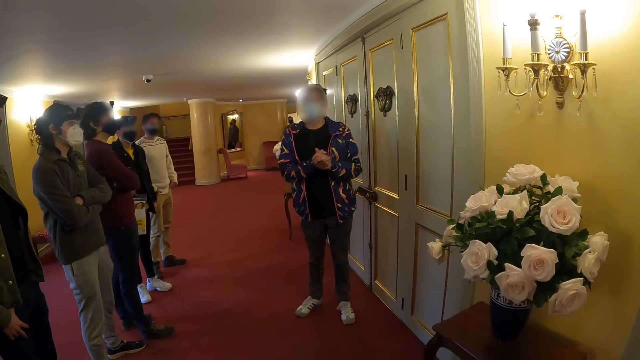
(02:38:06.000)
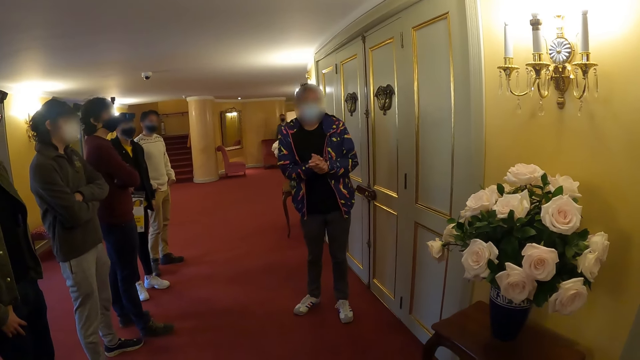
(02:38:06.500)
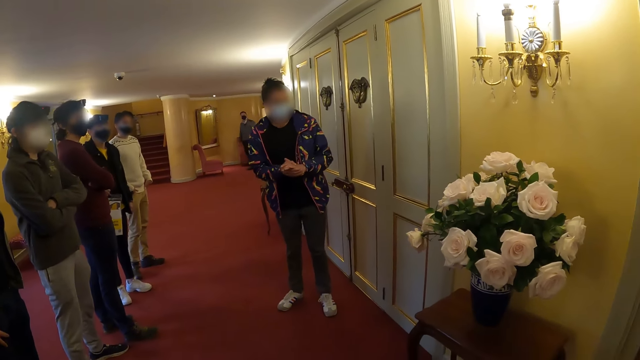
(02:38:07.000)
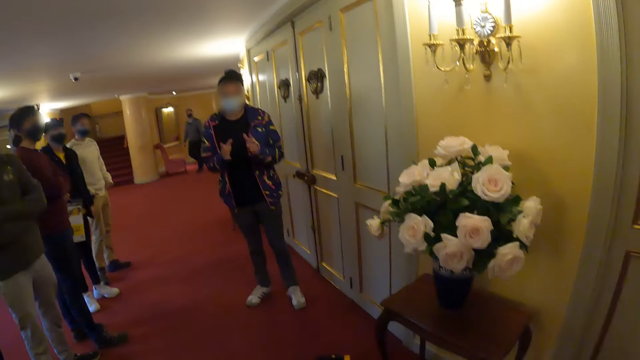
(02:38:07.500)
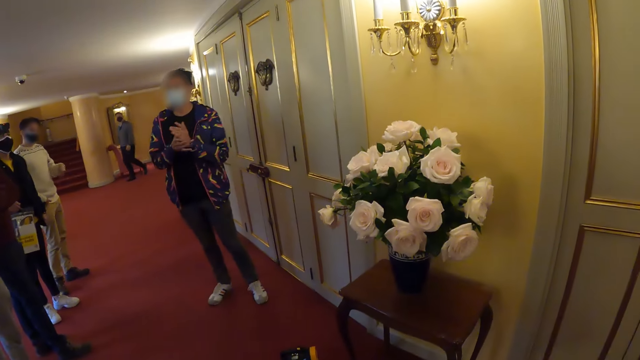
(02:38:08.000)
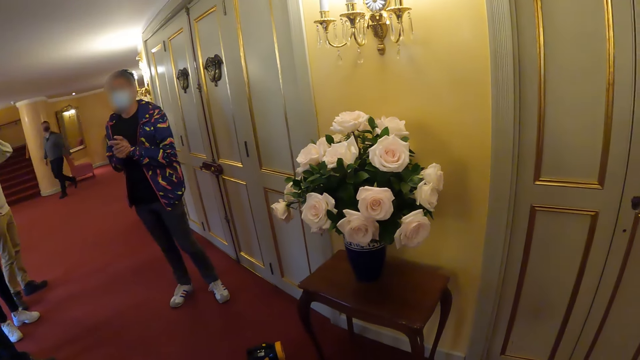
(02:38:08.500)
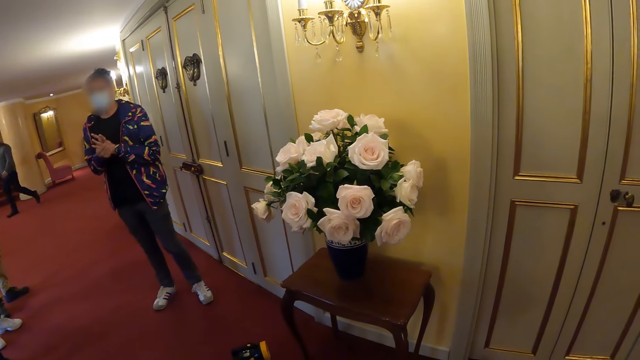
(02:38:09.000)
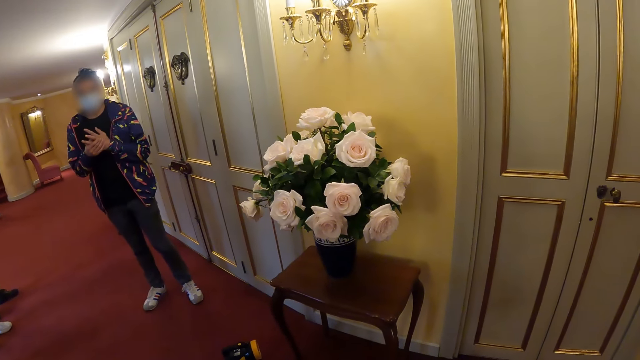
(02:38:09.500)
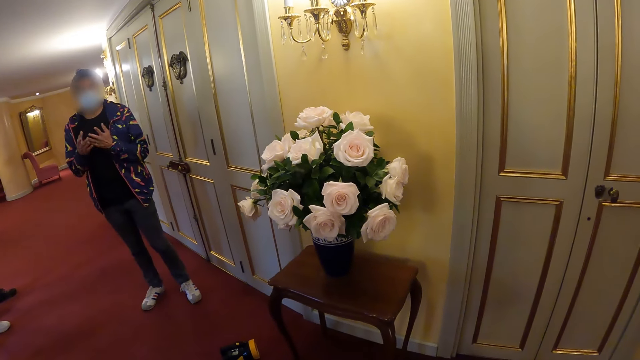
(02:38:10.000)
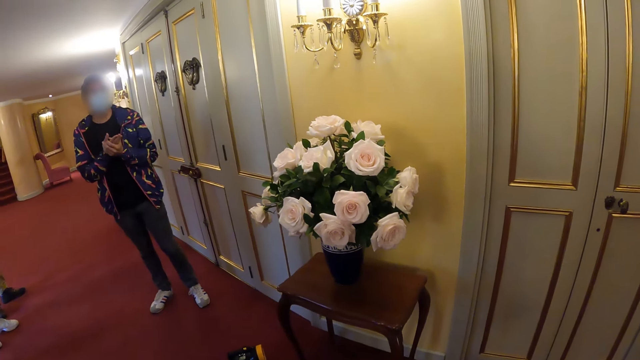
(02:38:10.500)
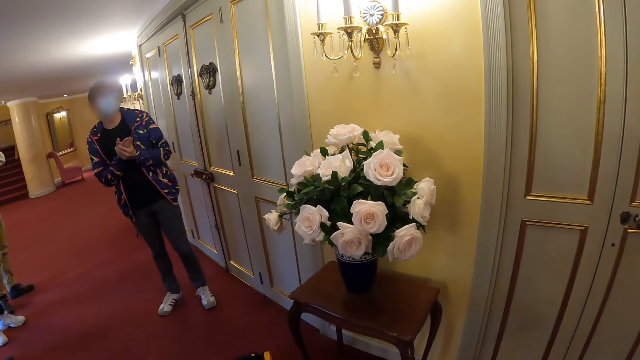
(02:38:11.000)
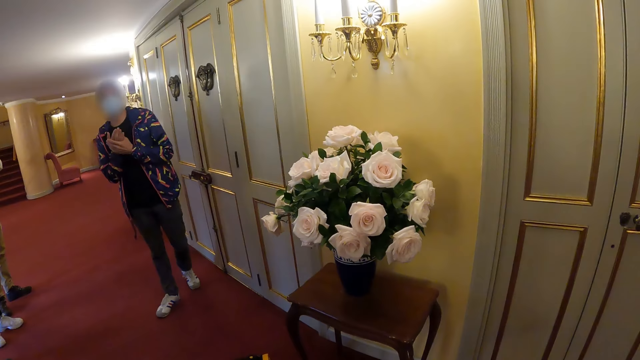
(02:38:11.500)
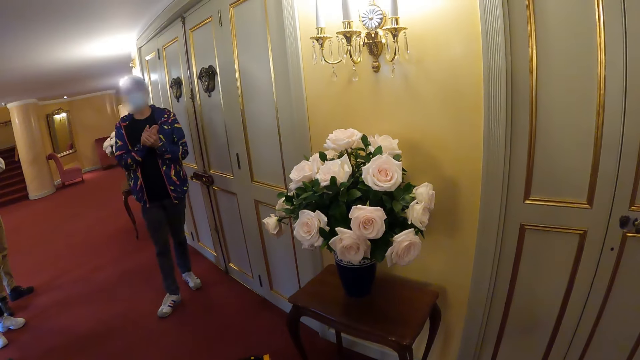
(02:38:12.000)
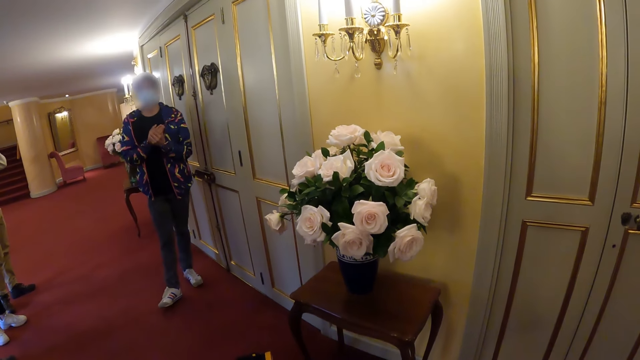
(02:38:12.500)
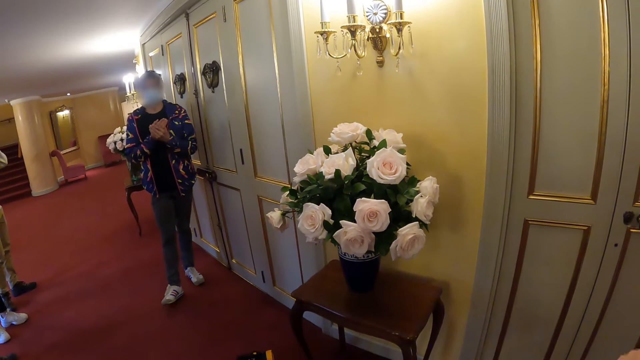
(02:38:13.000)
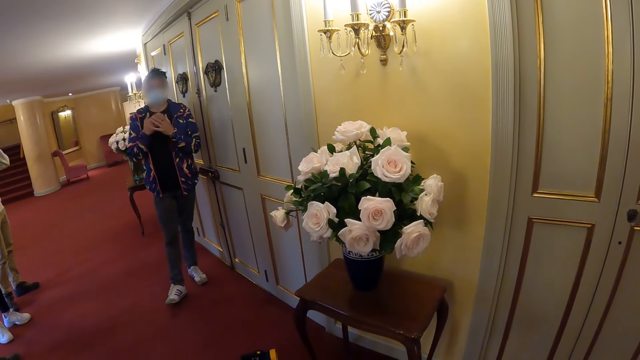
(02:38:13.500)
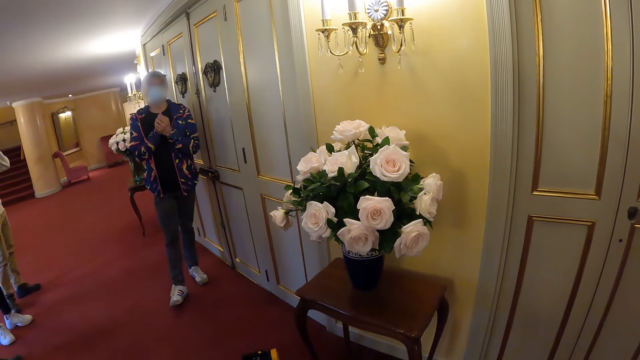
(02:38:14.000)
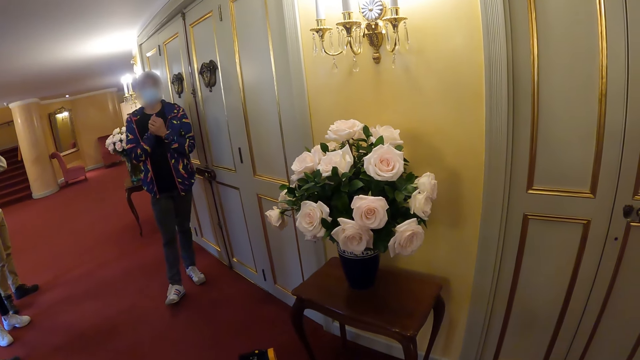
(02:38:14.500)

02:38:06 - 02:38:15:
The camera wearer looks at the flower bouquet.

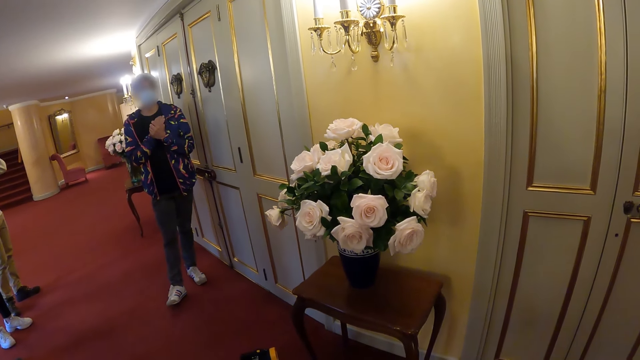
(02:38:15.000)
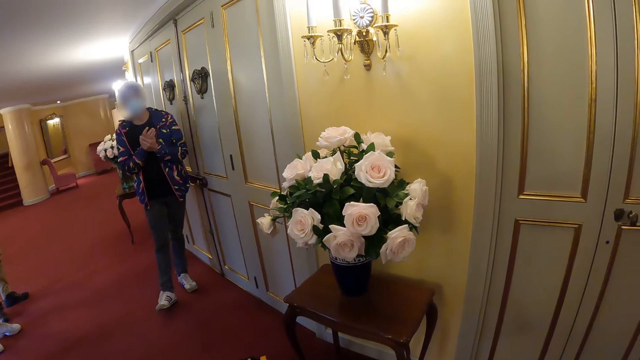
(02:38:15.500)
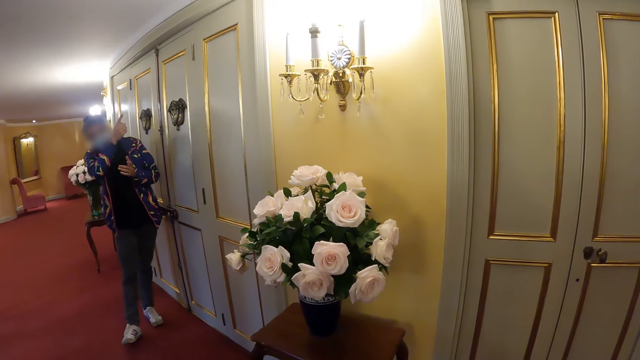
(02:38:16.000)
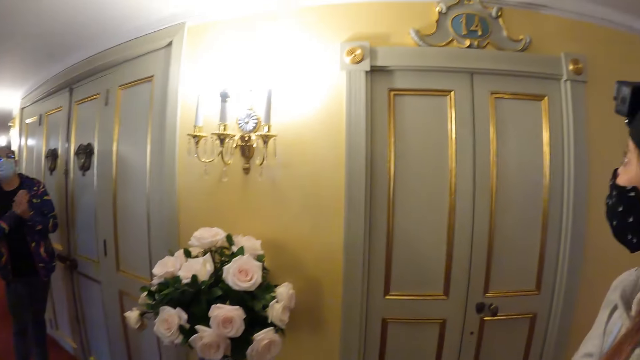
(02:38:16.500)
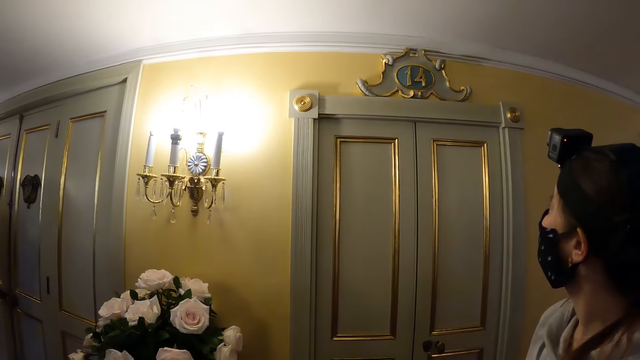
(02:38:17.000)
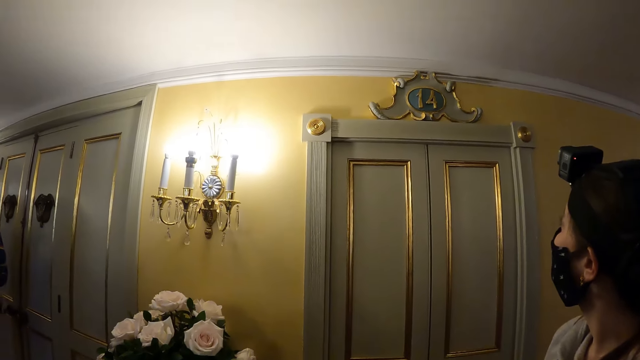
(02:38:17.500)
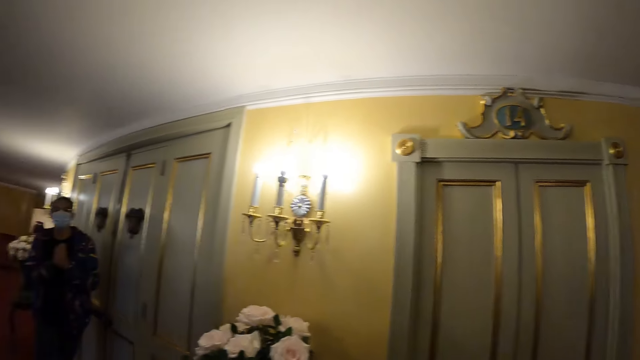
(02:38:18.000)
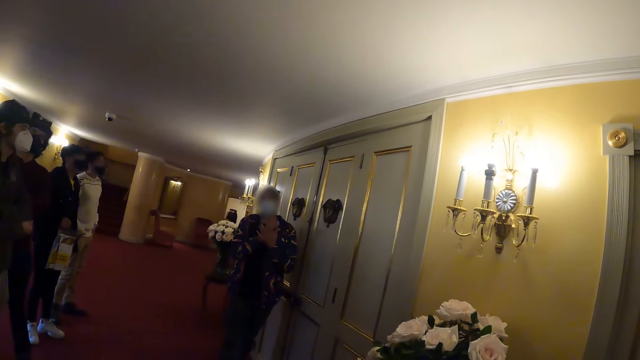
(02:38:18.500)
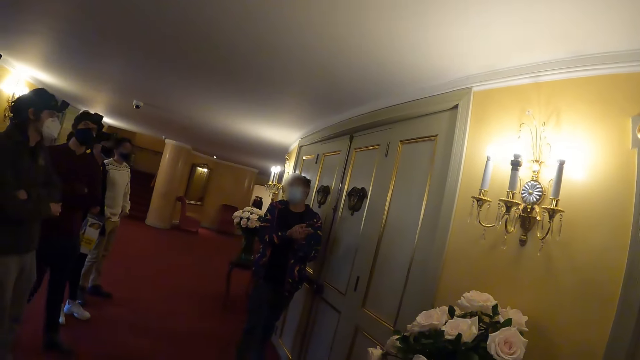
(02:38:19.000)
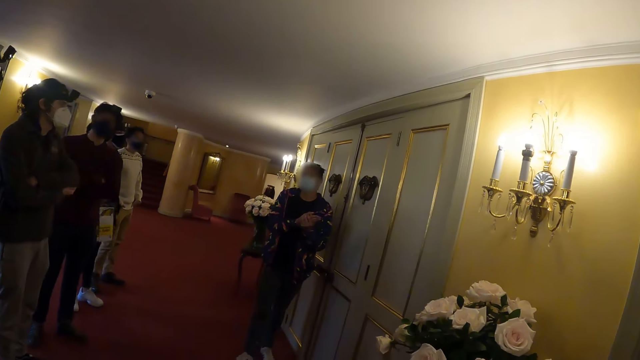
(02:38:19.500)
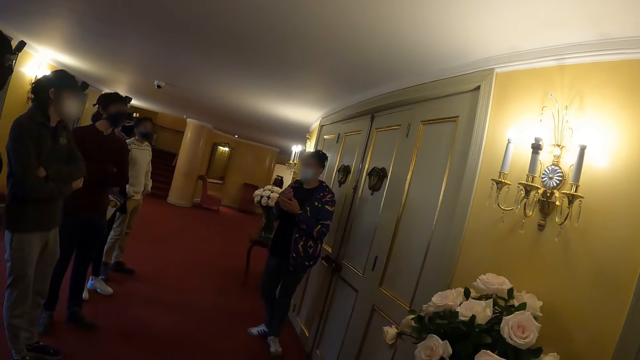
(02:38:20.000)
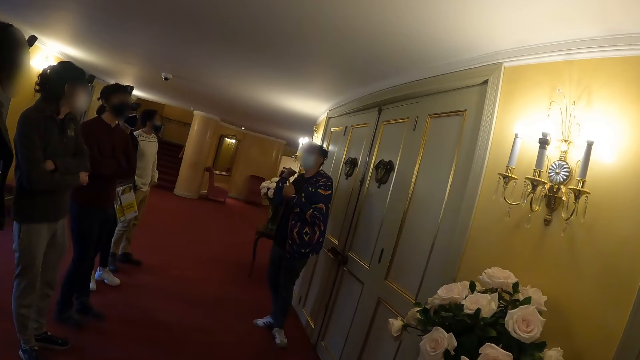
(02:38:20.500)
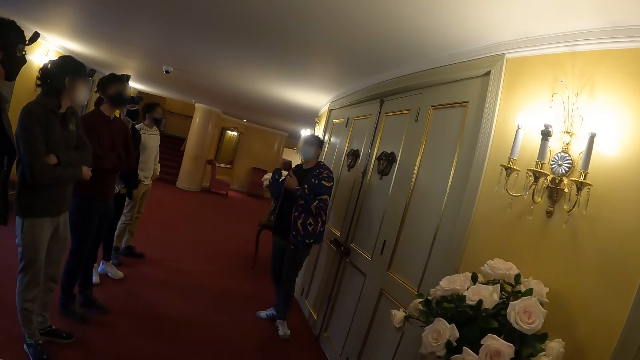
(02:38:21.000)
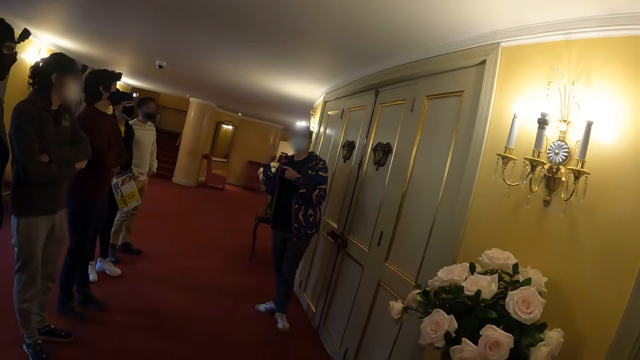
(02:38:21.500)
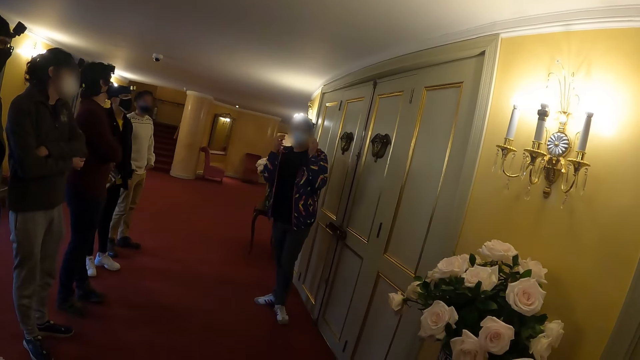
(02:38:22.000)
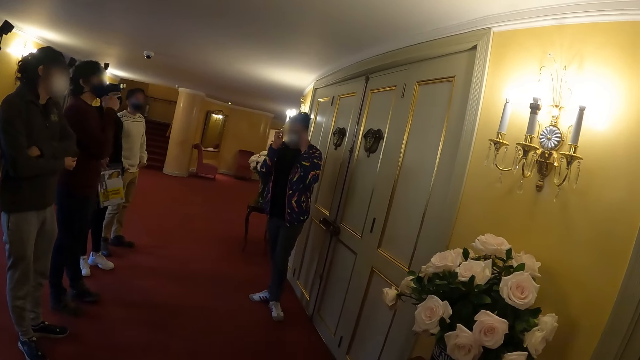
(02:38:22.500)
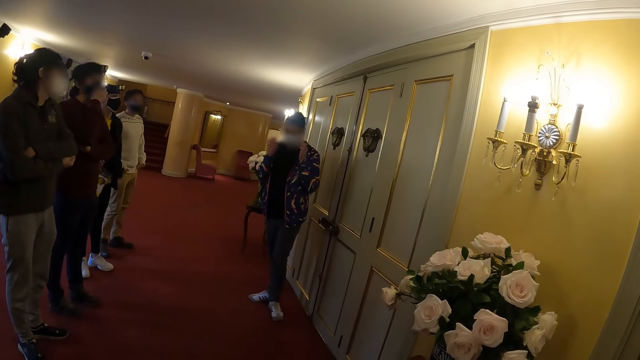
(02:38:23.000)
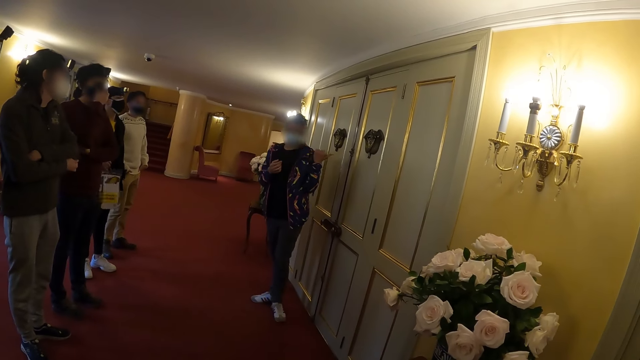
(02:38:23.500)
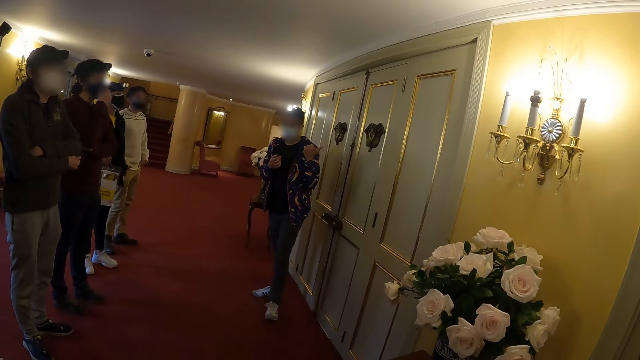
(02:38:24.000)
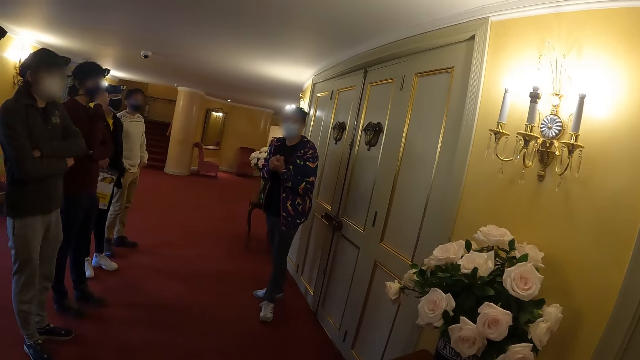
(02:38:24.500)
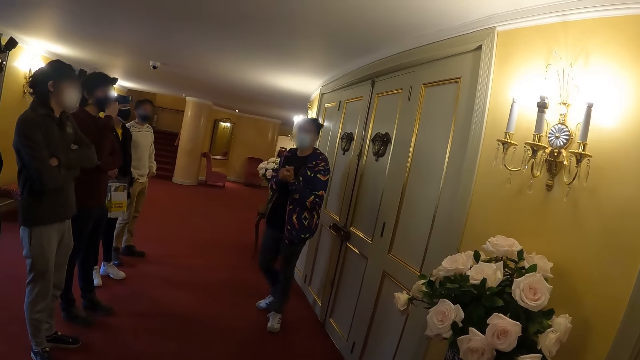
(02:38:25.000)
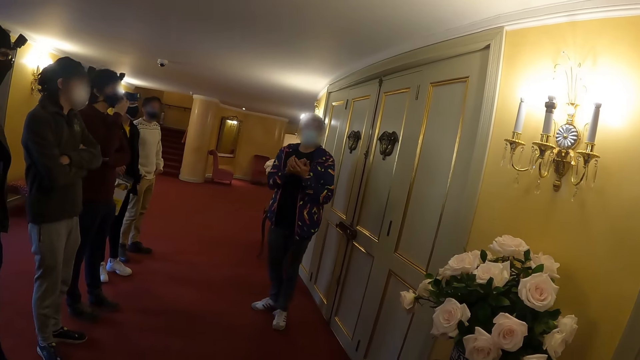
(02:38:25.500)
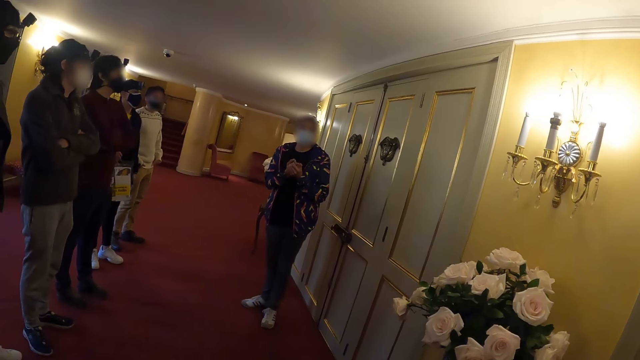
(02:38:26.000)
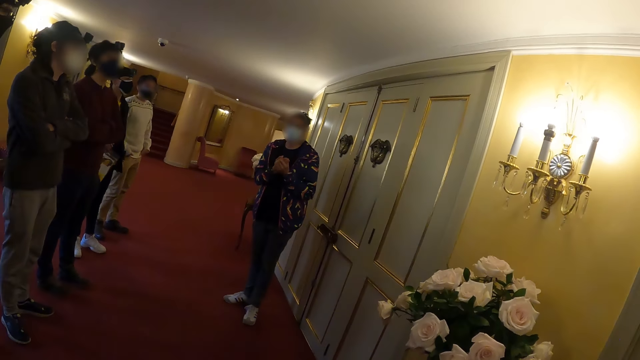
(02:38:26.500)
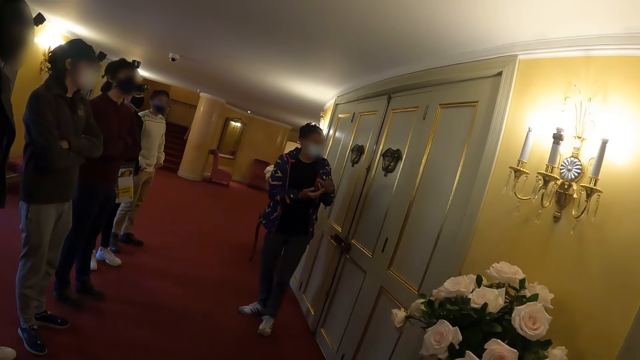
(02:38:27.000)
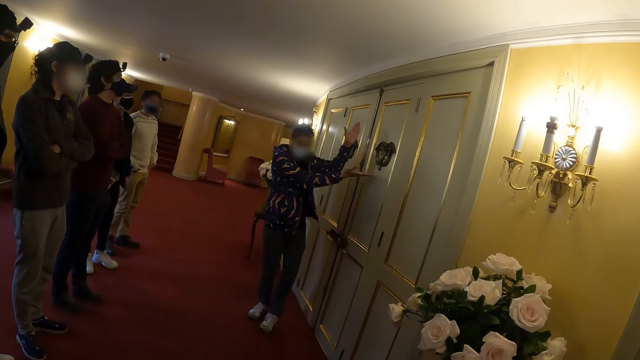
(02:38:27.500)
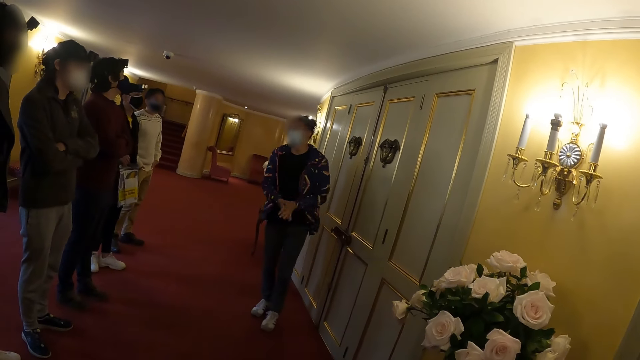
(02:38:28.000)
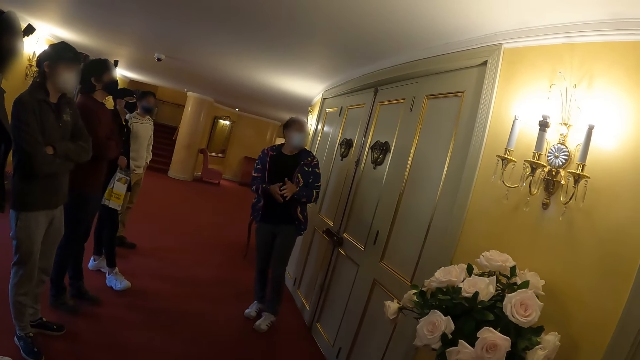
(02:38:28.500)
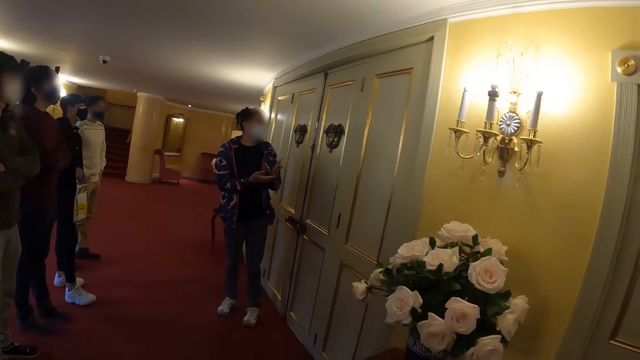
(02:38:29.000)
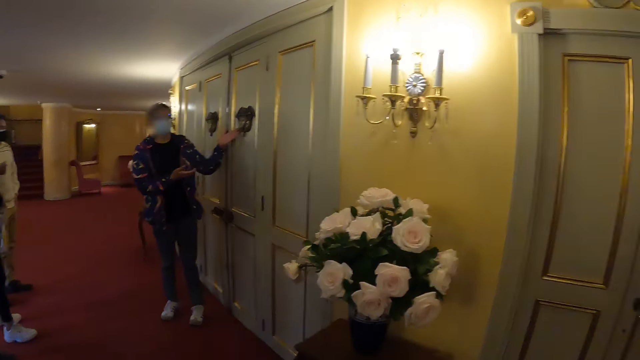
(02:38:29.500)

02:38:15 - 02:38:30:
The camera wearer looks up. They look at a woman. A person removes his glasses. The camera wearer interacts with the person.
